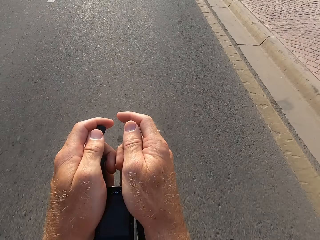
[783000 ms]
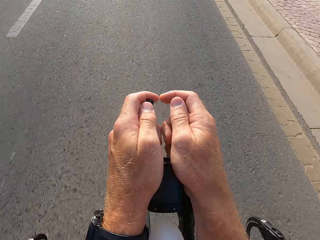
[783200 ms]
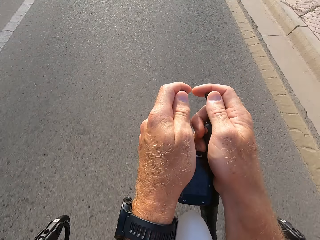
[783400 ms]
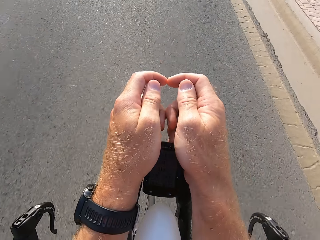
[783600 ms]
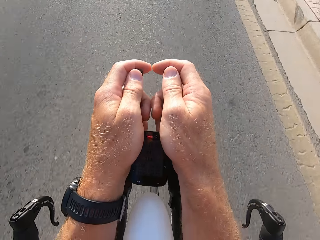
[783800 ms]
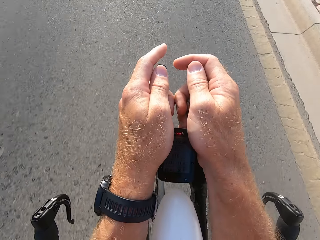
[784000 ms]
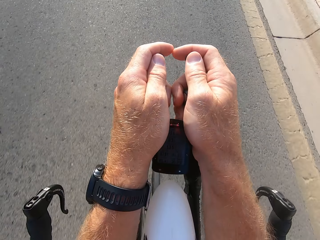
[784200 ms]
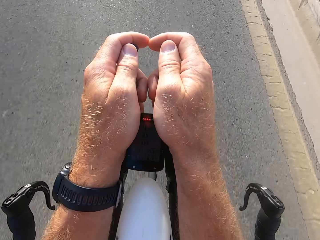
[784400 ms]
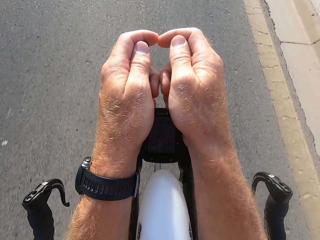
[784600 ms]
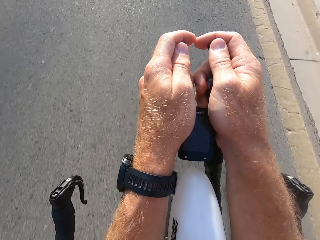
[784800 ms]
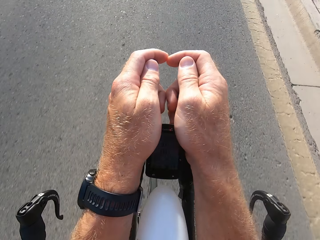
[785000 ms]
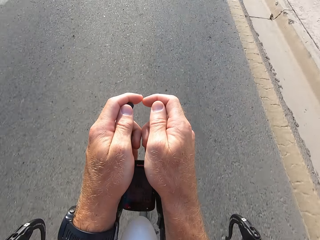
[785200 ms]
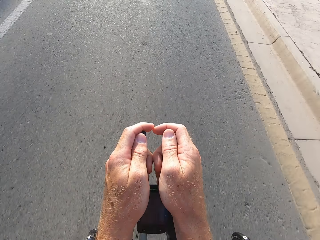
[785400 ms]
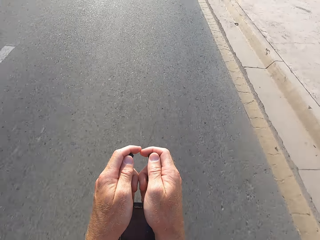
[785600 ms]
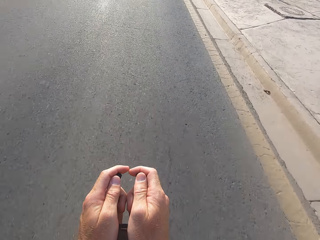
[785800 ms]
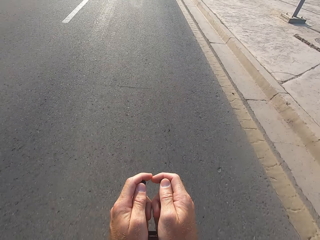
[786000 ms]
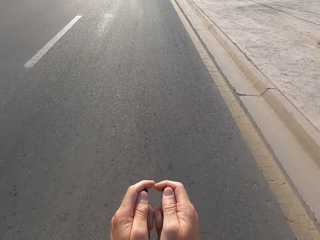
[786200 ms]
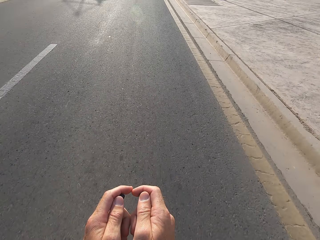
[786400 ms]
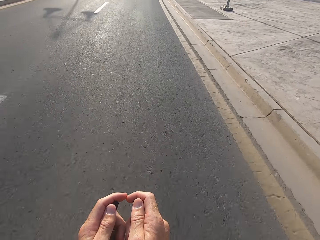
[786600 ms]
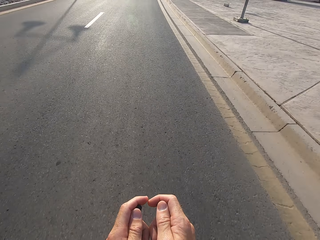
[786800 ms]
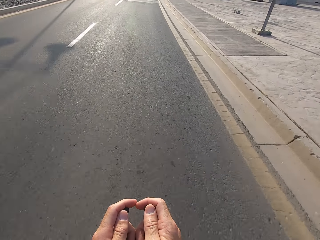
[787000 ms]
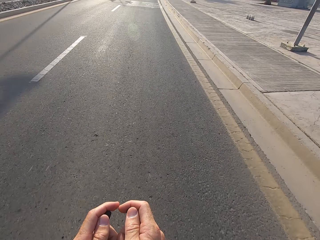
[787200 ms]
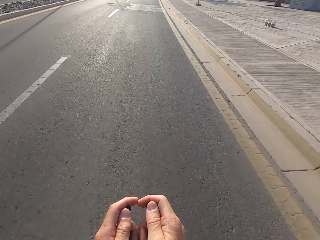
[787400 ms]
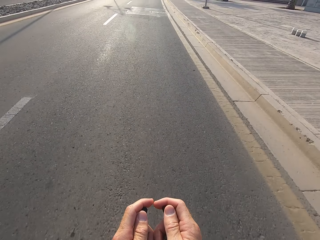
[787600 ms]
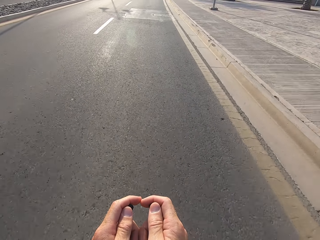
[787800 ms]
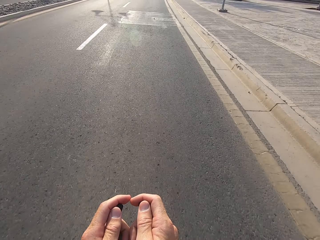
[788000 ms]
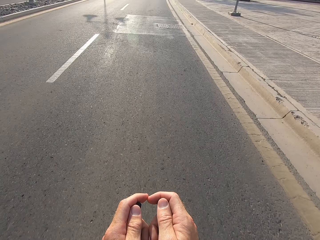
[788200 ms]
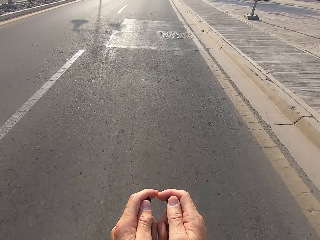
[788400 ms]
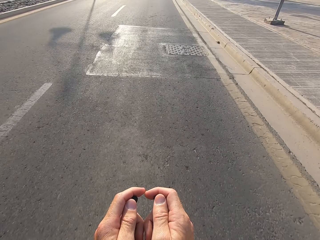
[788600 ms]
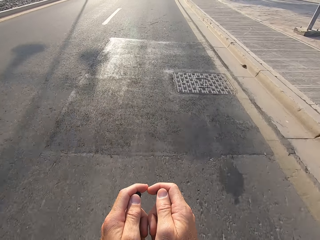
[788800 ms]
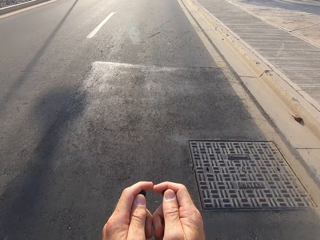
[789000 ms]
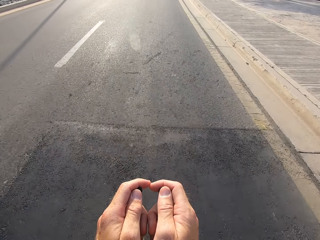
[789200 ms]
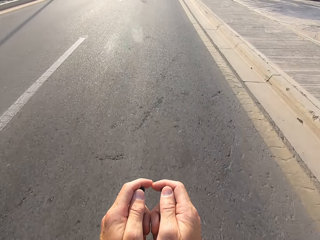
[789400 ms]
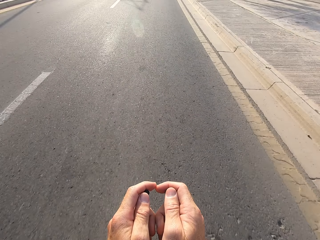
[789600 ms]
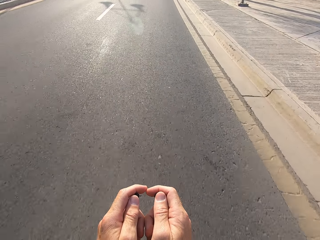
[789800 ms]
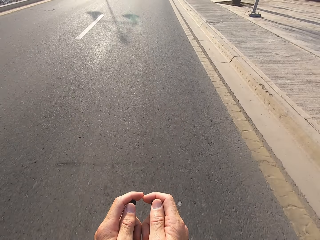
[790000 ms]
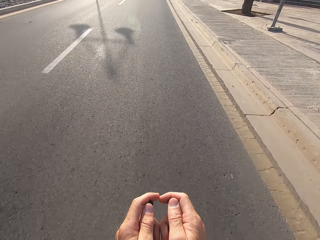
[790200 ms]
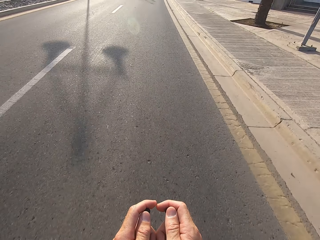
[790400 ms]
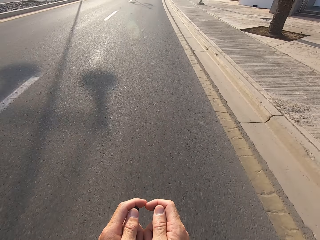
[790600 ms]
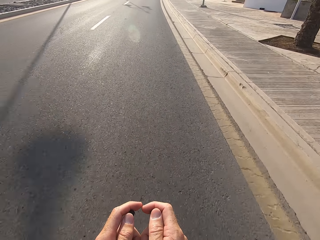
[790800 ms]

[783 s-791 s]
The camera wearer rides the bicycle down the road.

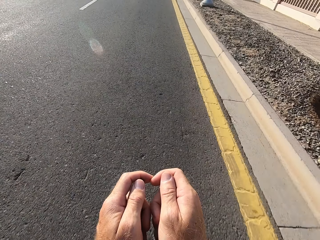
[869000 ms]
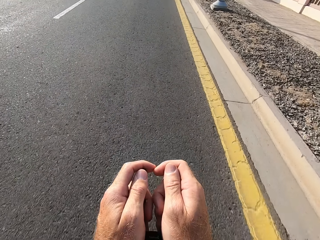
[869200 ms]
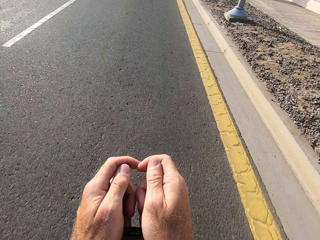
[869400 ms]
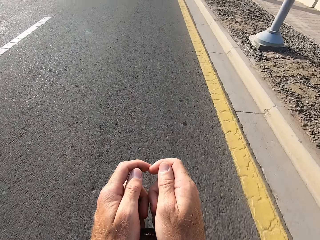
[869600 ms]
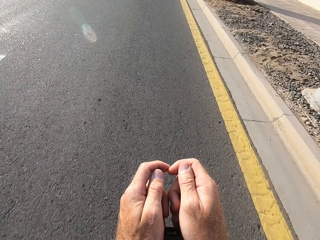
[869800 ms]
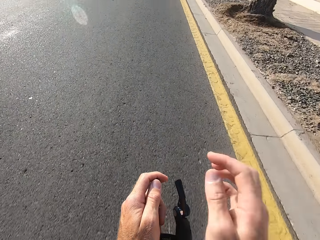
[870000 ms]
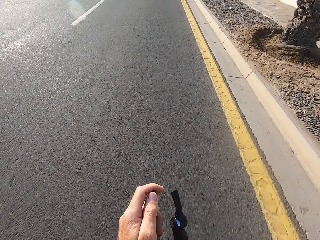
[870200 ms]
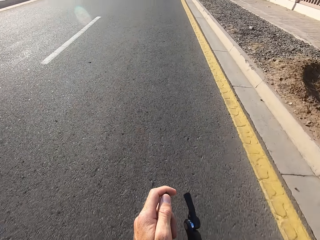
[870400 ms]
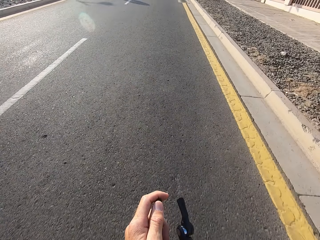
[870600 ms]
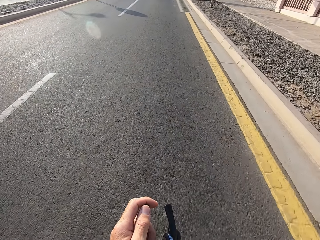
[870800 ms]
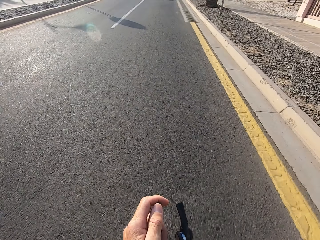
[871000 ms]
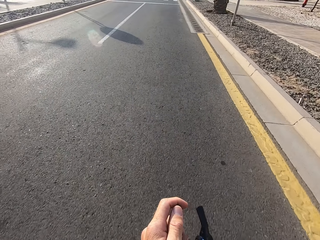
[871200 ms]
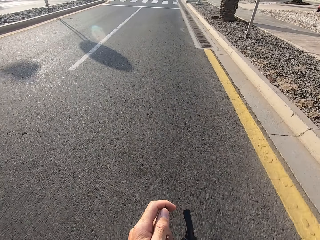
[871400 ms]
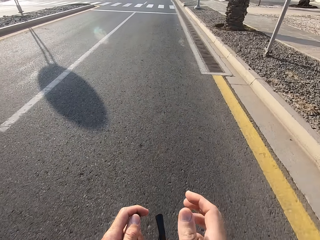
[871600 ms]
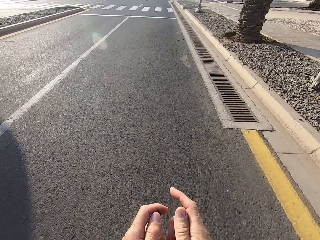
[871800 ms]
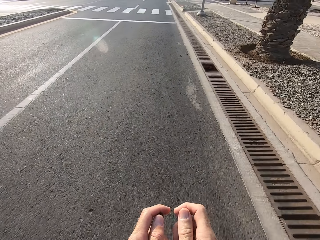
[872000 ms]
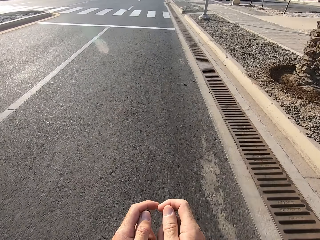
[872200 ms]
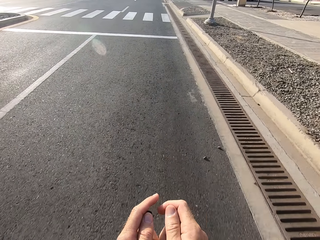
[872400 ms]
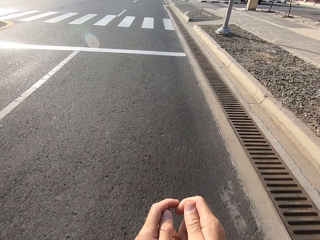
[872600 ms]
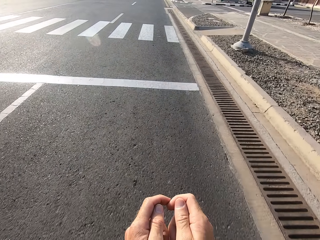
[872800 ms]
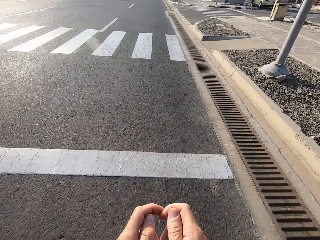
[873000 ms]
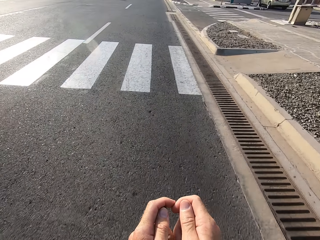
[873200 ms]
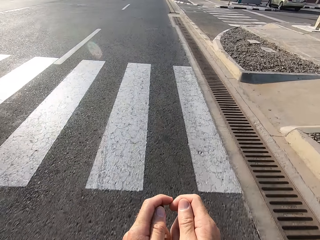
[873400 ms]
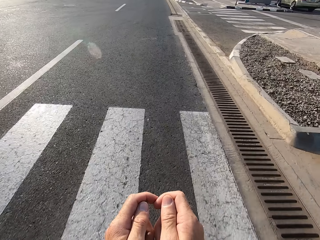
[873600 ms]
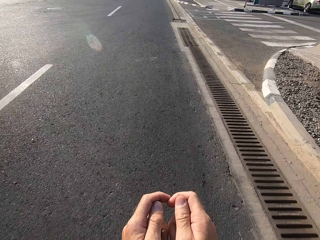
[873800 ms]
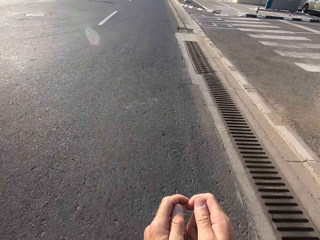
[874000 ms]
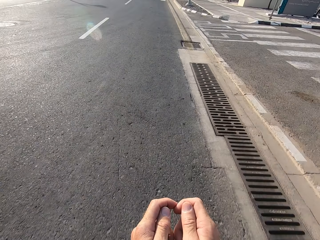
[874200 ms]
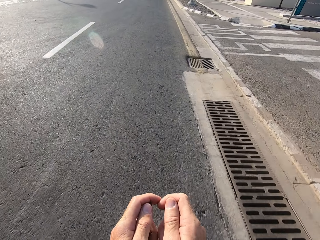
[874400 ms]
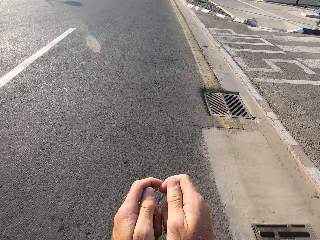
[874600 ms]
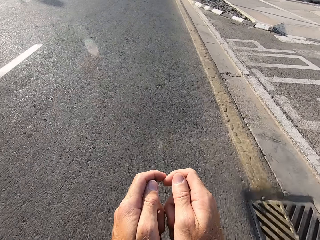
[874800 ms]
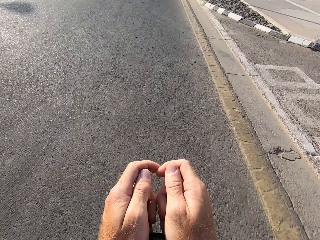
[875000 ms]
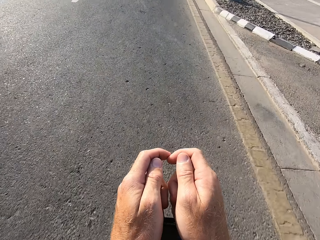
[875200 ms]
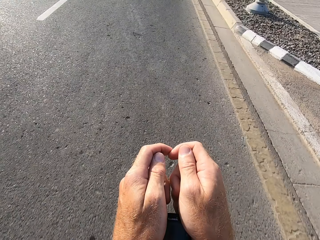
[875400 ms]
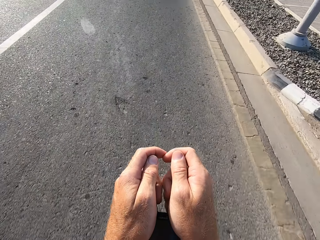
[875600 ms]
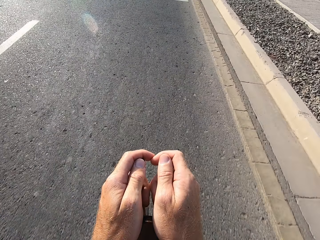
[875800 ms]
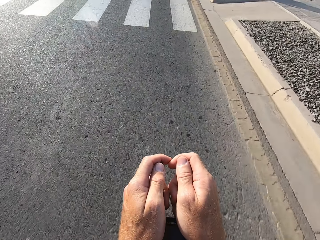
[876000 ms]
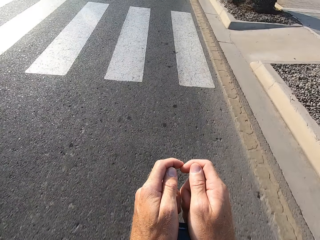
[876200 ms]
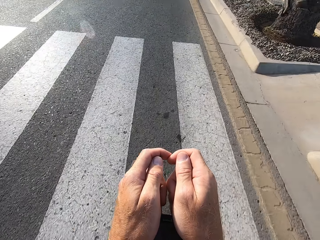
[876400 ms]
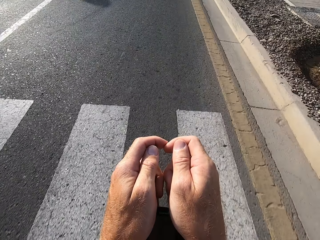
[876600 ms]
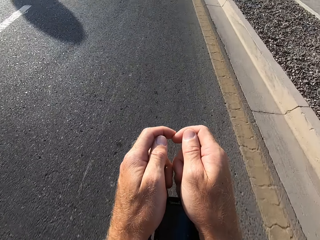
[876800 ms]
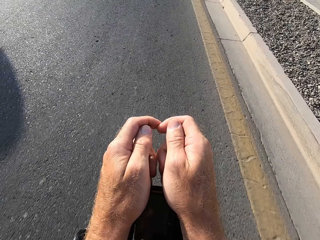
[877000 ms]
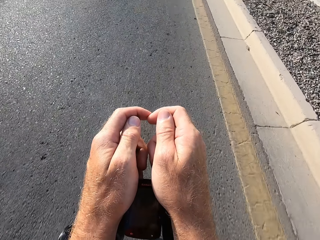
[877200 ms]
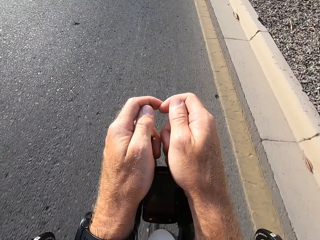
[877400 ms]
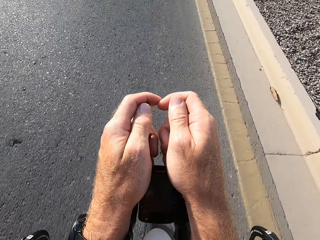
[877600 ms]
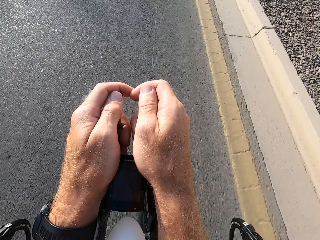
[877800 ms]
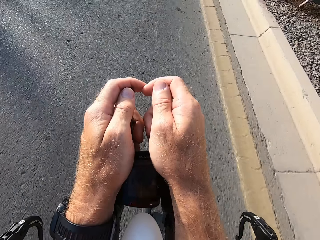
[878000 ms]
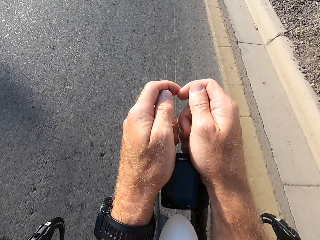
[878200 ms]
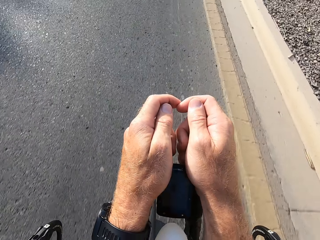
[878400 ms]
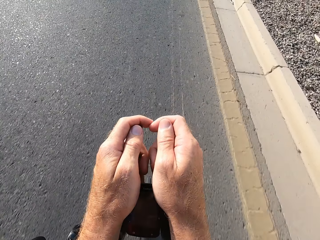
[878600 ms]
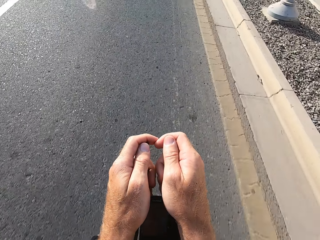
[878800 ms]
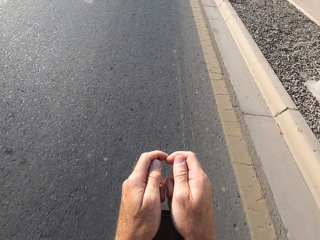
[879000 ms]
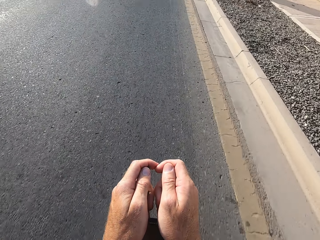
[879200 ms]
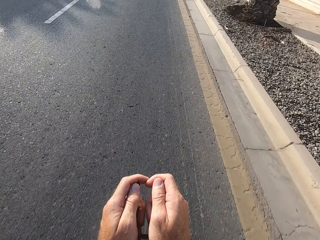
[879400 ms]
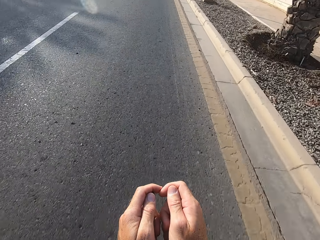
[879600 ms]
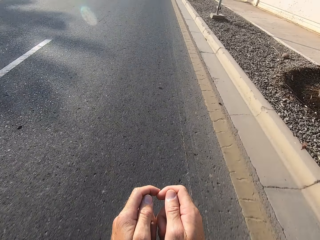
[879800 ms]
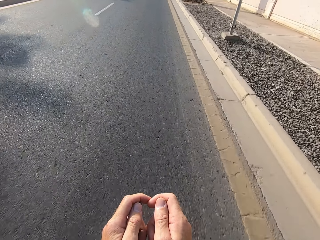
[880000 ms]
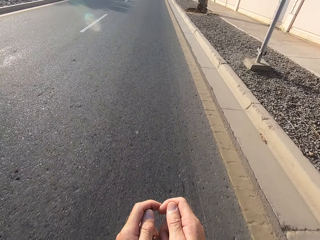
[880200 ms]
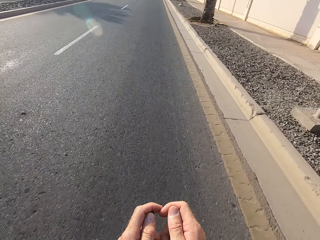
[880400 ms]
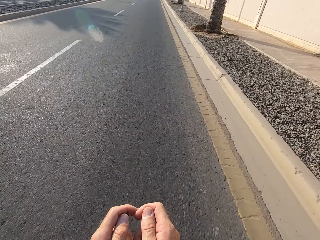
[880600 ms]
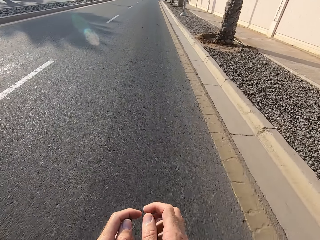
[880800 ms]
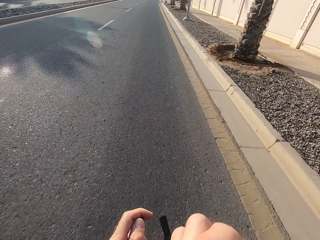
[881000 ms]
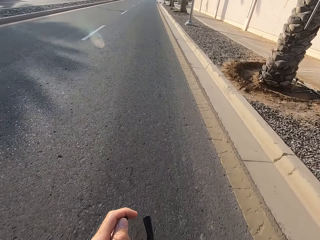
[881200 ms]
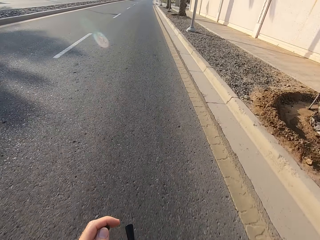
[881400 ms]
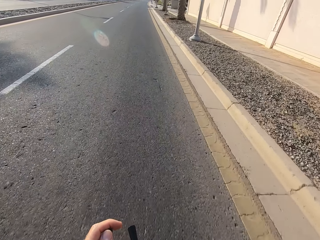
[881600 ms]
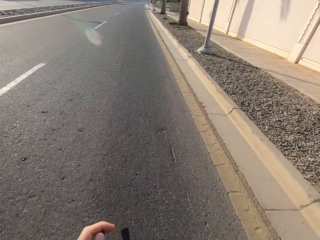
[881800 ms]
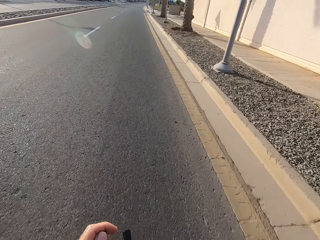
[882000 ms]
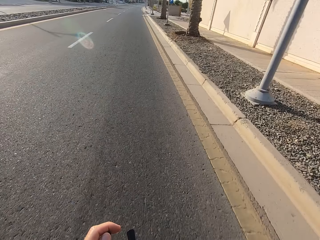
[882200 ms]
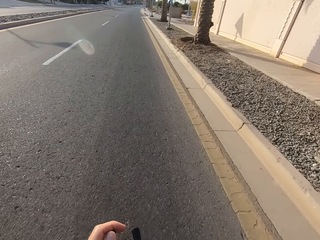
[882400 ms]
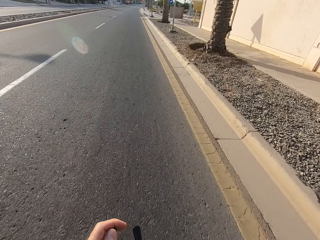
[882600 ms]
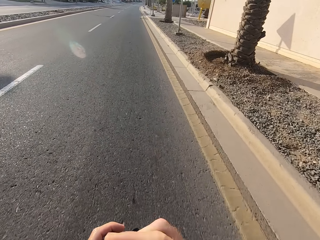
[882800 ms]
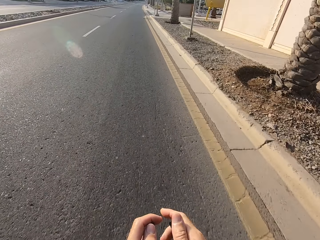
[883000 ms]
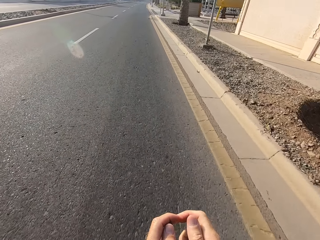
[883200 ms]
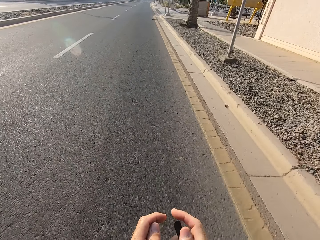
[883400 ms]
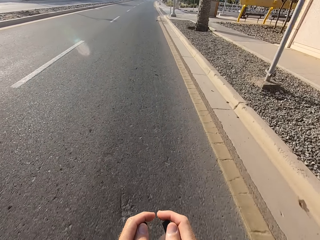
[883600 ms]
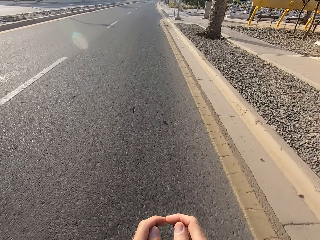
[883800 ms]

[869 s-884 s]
The camera wearer releases the front bicycle handle. They hold the front bicycle handle. They release the front bicycle handle. They hold the front bicycle handle.
